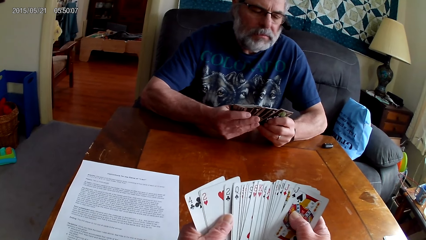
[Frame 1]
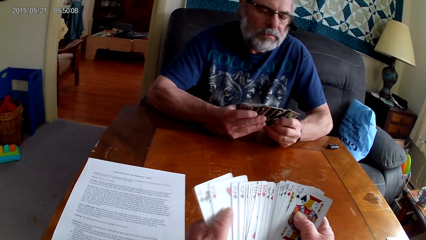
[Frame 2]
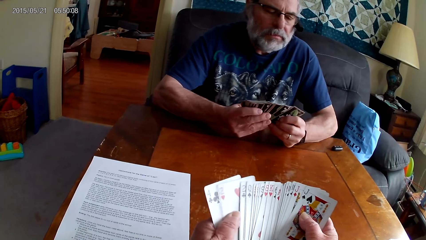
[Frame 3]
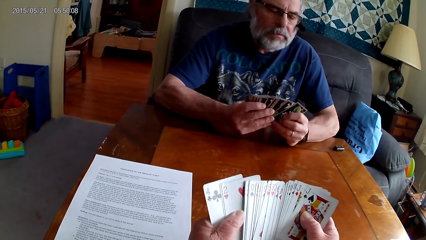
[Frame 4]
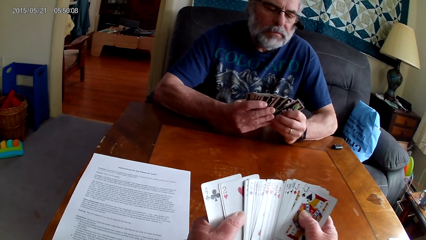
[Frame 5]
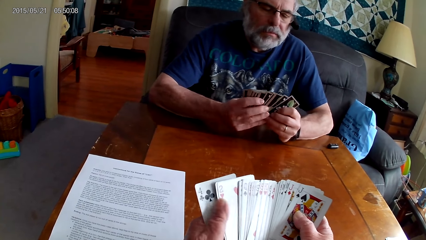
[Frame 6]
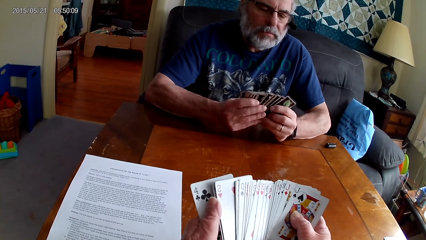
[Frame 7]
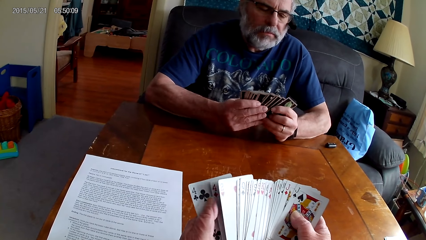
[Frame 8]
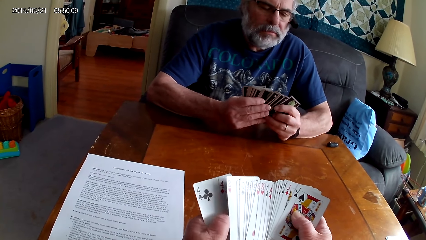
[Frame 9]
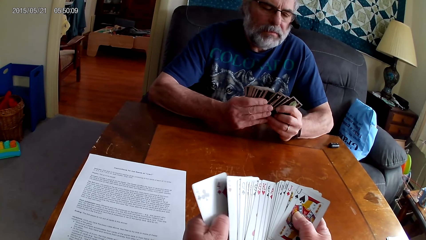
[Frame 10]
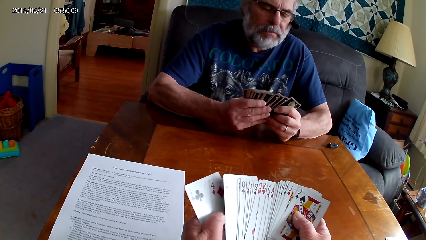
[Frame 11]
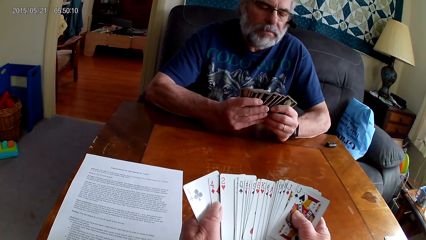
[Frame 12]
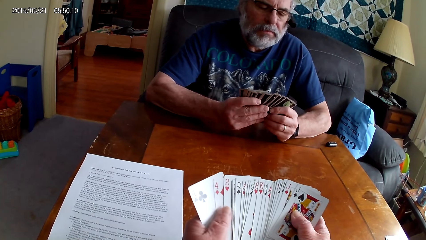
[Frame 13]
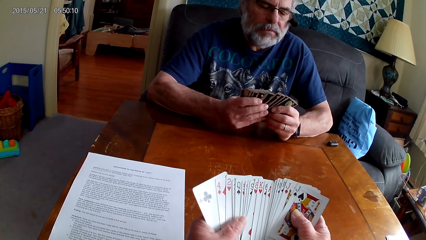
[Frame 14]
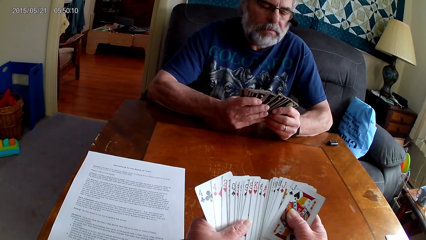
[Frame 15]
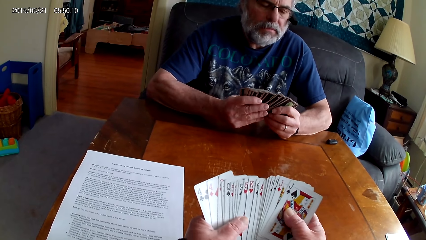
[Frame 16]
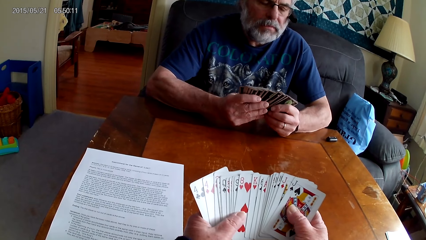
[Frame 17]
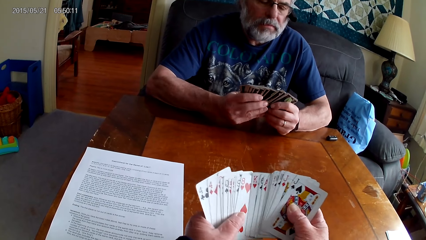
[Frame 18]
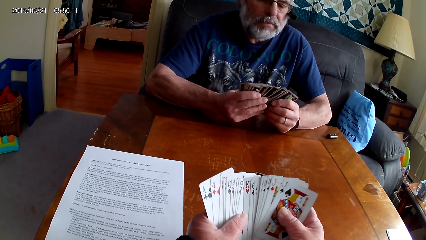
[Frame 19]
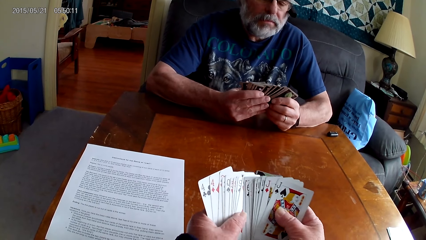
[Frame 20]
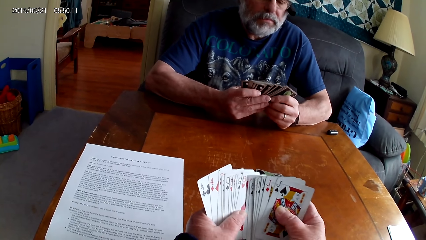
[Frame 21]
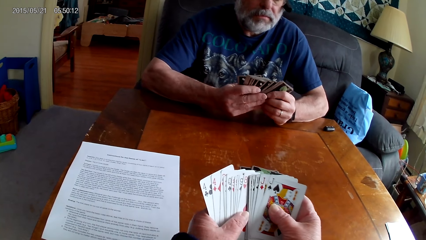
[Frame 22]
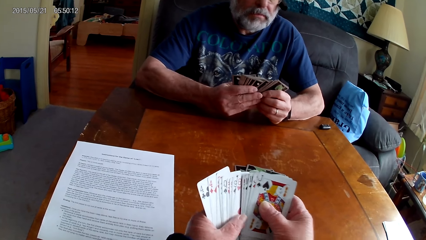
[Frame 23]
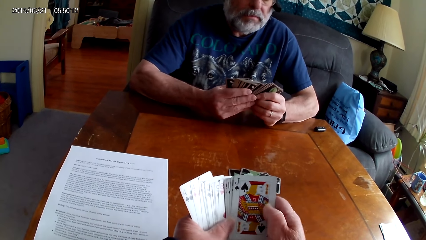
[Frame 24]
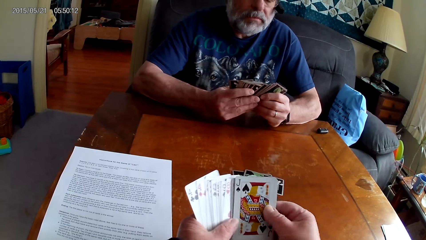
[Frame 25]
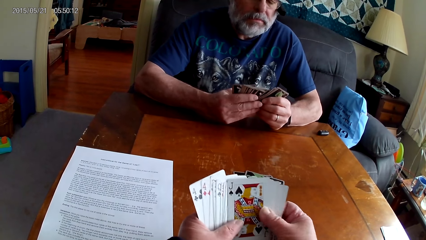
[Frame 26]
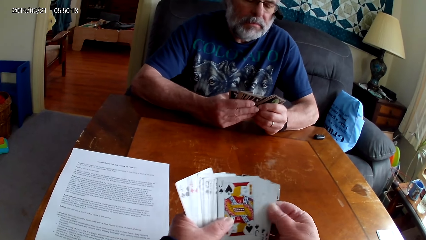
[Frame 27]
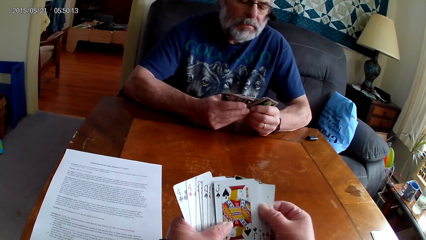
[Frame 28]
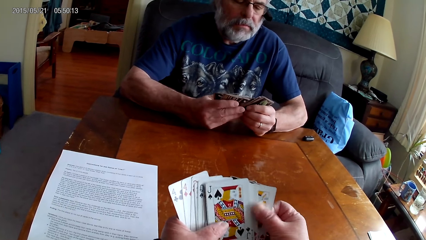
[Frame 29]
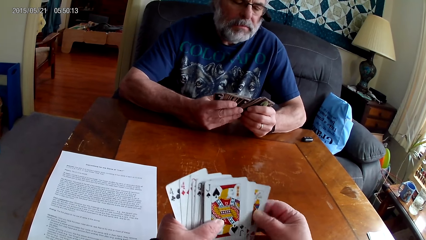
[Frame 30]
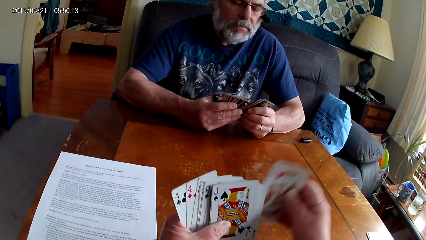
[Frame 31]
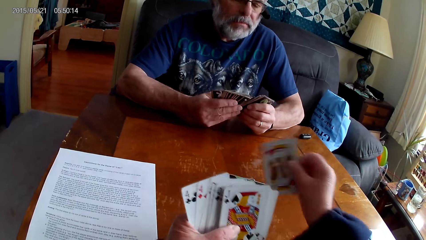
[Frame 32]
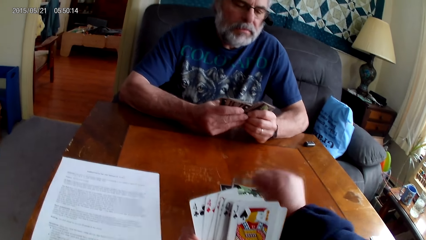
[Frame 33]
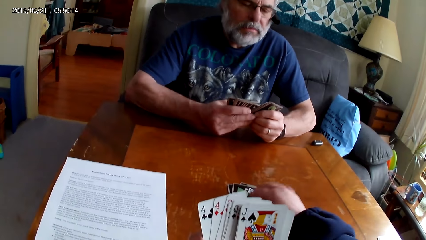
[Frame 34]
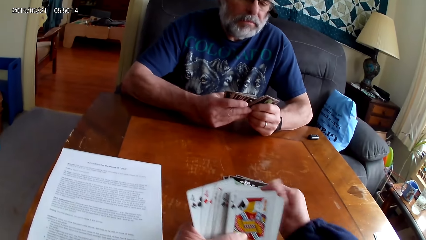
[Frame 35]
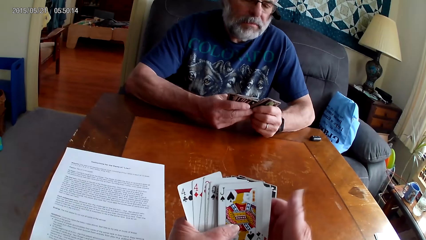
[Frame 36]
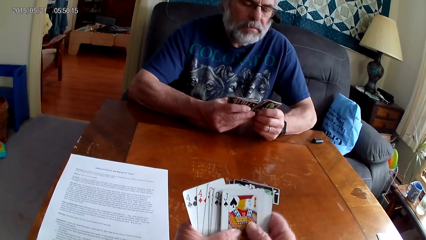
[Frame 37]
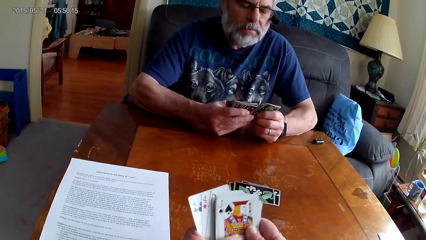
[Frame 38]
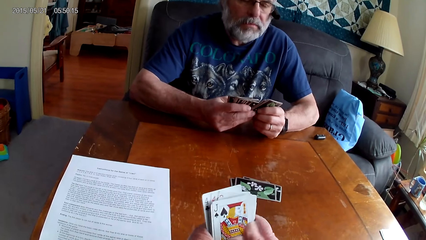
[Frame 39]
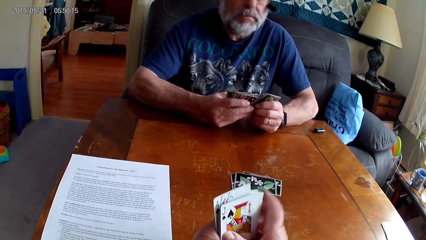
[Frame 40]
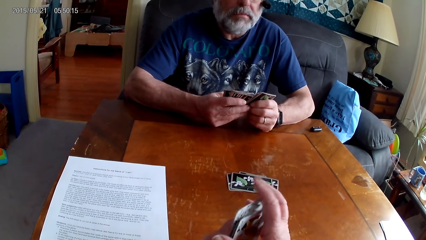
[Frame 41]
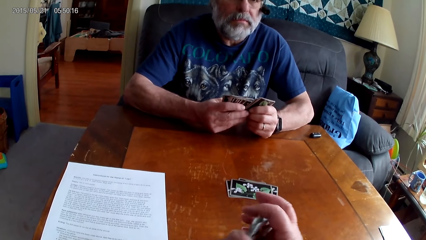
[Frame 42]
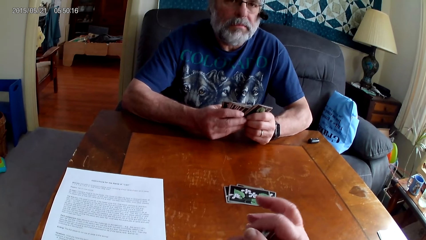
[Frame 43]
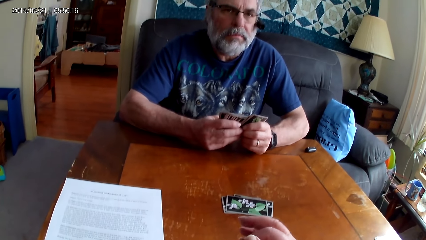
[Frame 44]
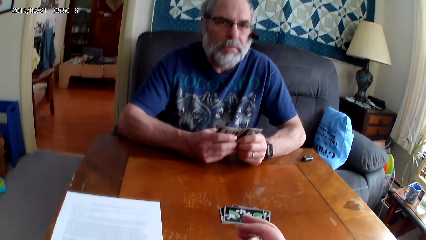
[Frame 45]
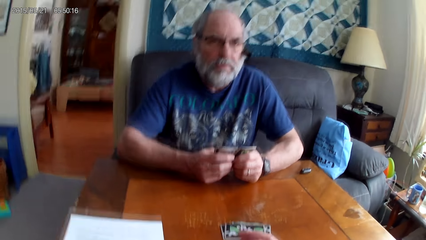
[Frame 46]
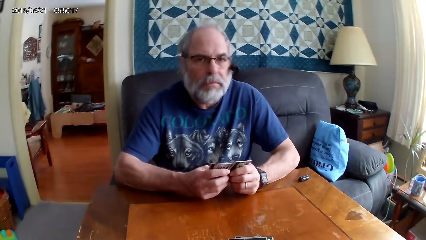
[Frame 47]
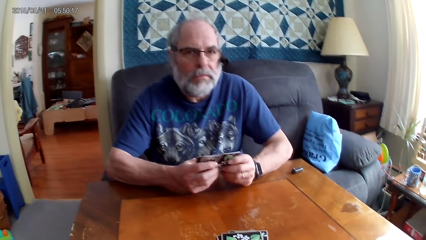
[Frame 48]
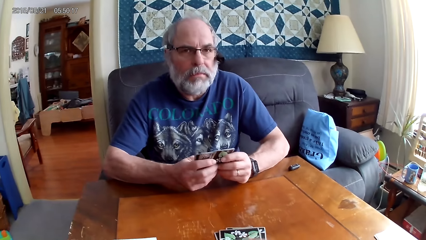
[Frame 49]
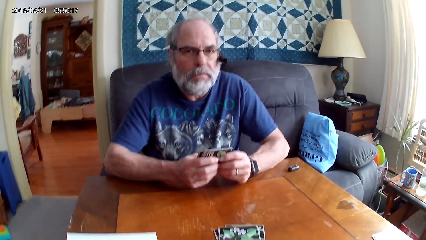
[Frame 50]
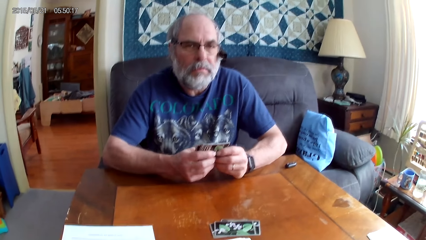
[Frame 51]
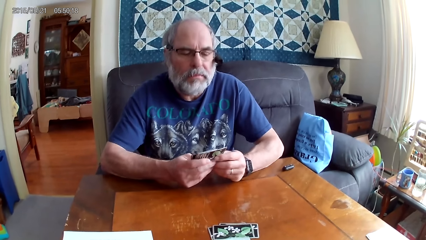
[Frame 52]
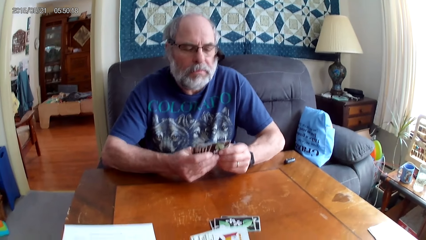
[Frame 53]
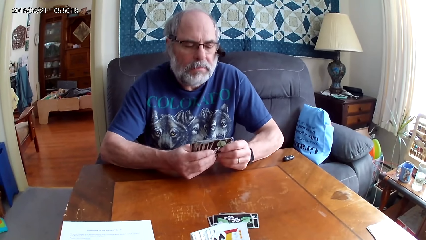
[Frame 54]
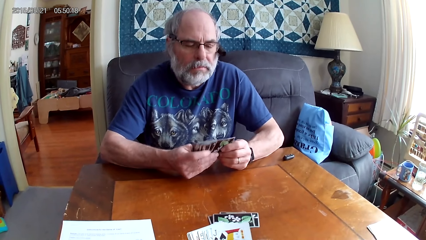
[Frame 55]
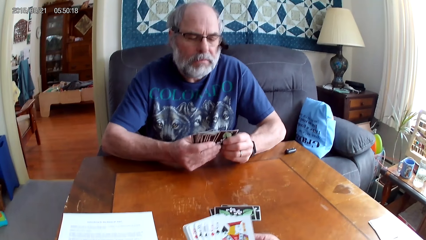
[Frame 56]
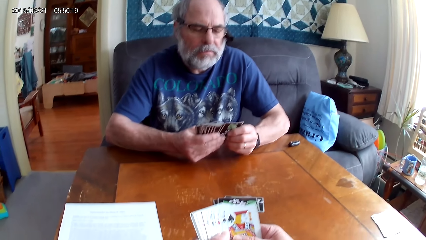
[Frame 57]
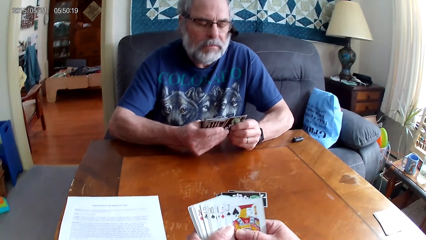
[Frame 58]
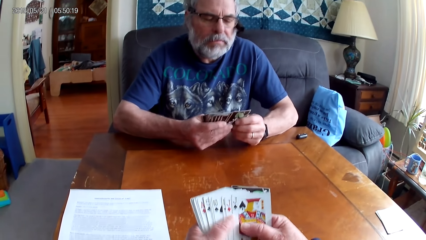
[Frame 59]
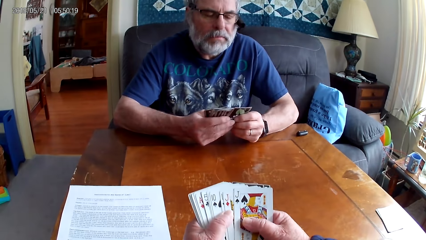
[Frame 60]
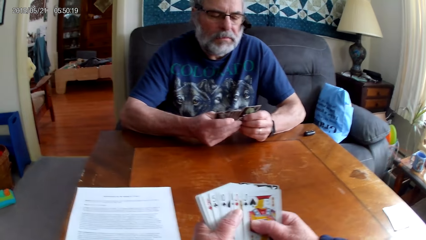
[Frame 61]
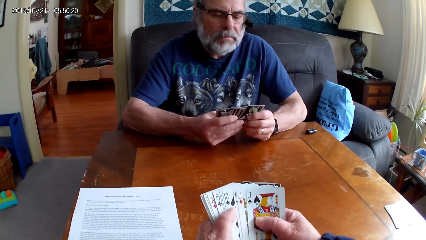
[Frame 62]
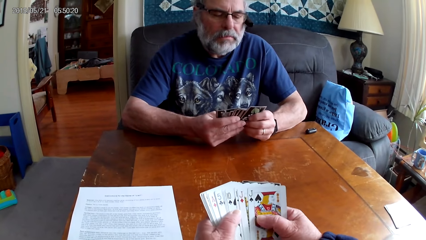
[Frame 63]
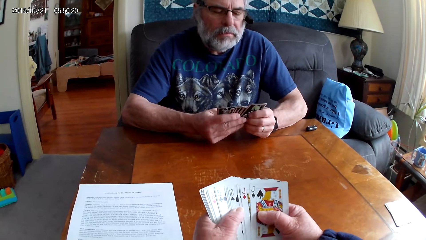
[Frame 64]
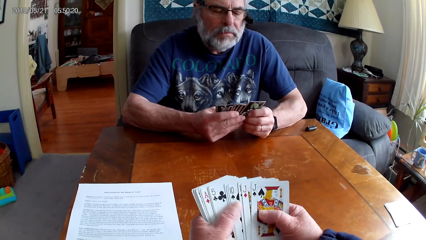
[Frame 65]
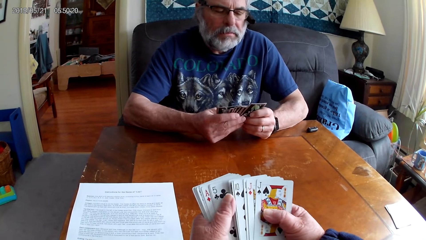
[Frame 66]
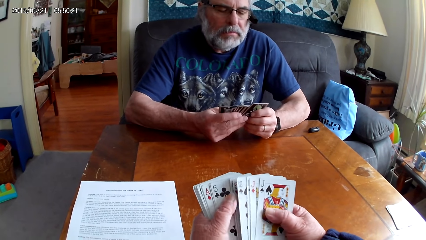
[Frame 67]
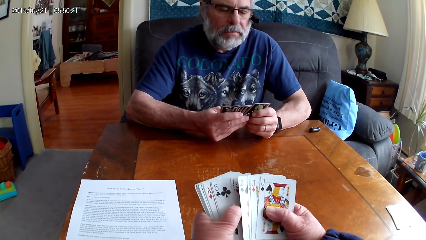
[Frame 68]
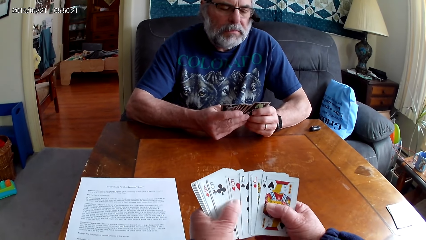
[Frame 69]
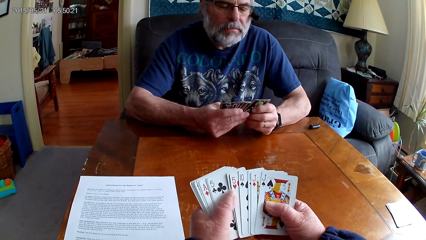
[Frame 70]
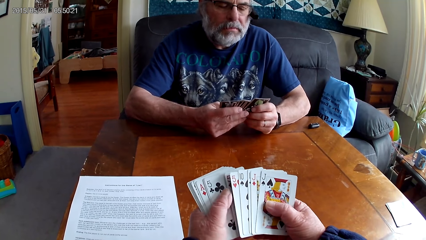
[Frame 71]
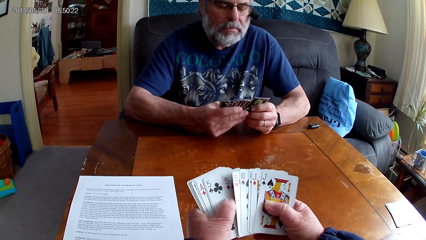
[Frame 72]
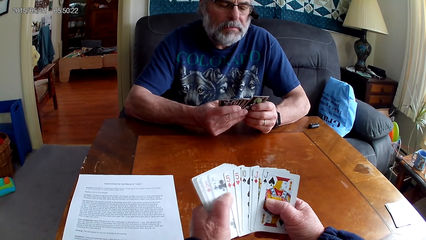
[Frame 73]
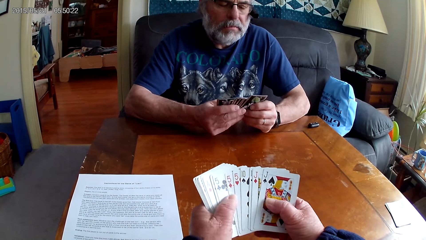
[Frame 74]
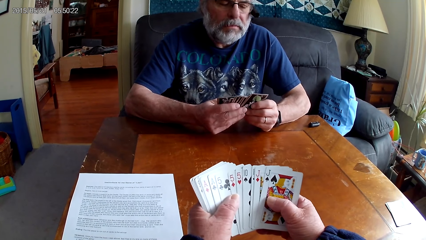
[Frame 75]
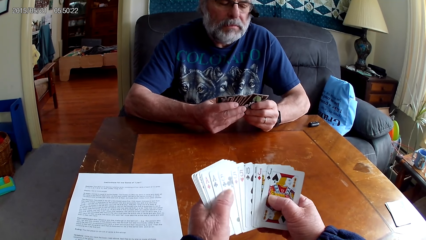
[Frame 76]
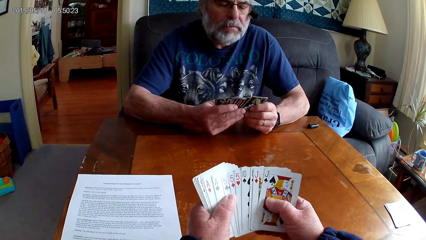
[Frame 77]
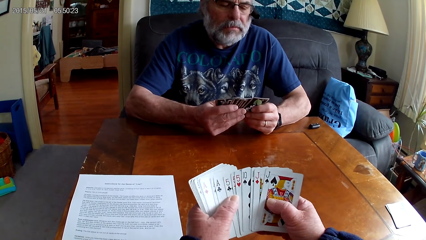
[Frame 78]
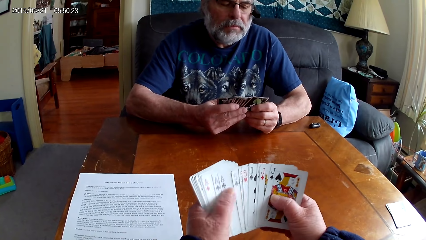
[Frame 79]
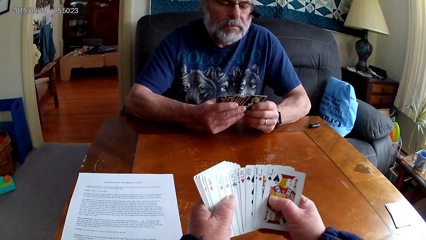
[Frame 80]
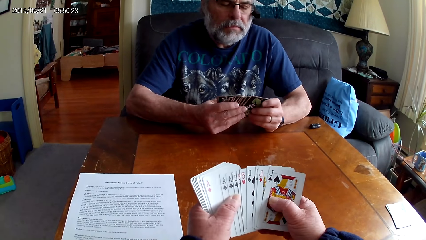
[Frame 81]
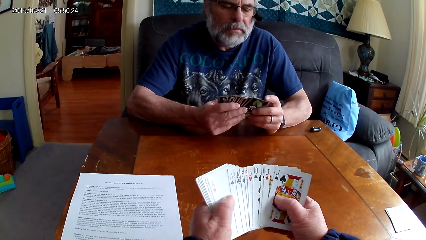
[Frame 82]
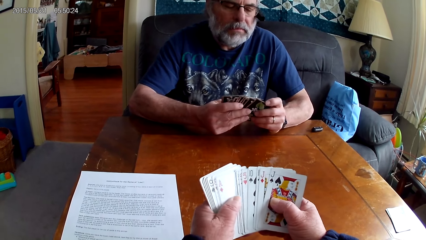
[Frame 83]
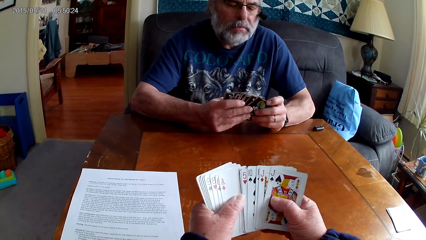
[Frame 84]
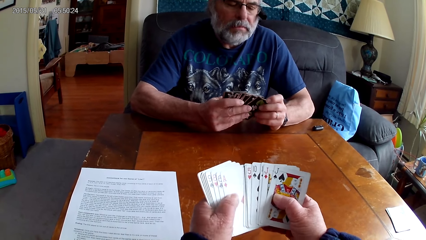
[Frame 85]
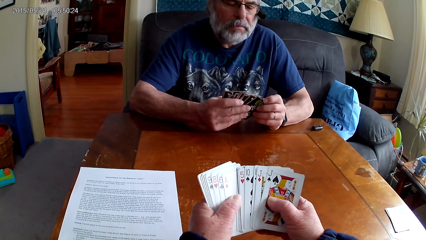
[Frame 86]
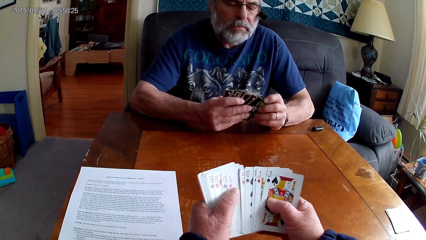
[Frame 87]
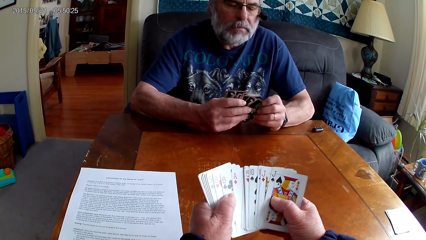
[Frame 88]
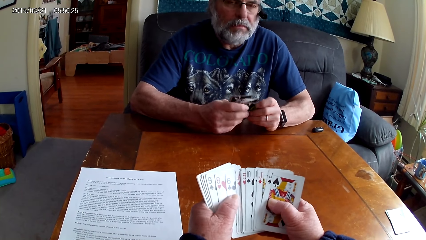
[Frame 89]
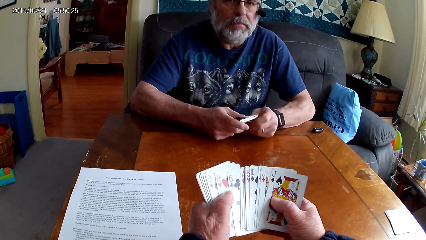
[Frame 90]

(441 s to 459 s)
The camera wearer puts a card on the table. They arrange the cards. They go through the cards.
